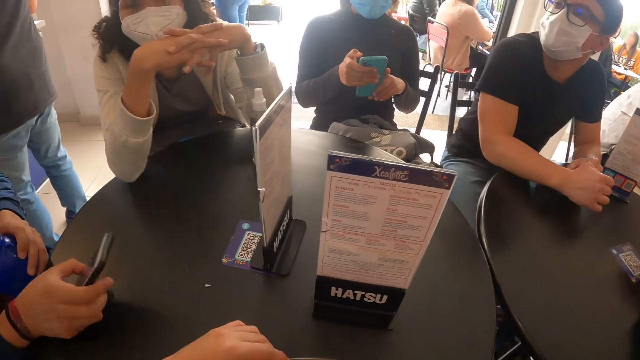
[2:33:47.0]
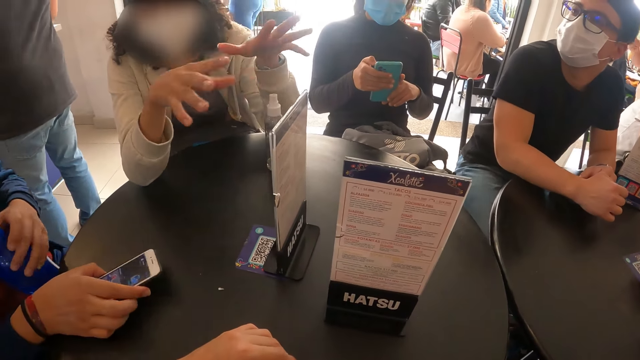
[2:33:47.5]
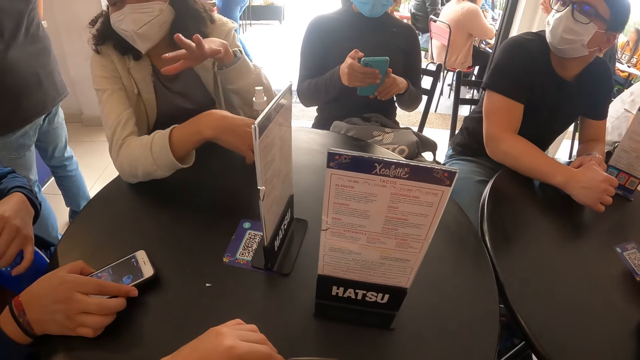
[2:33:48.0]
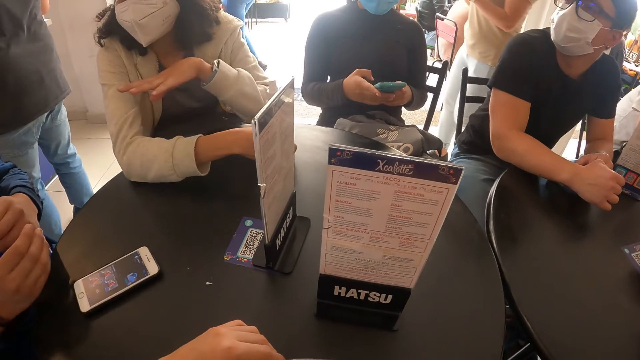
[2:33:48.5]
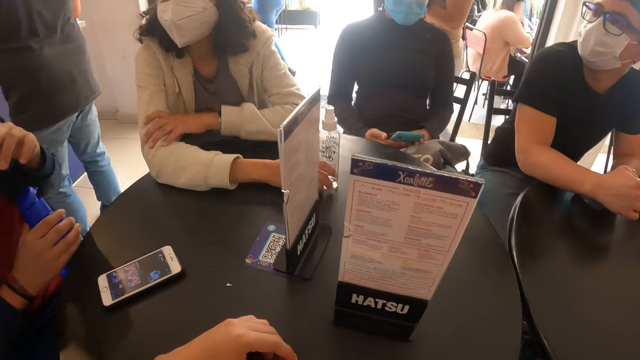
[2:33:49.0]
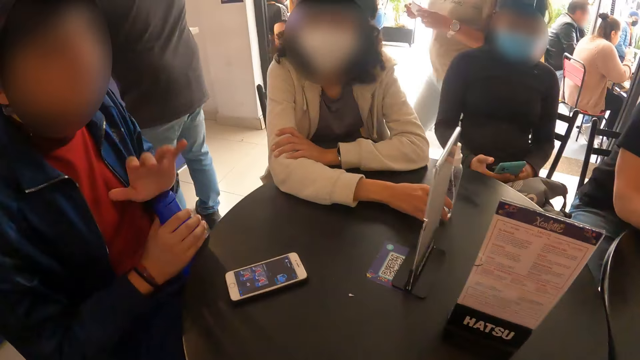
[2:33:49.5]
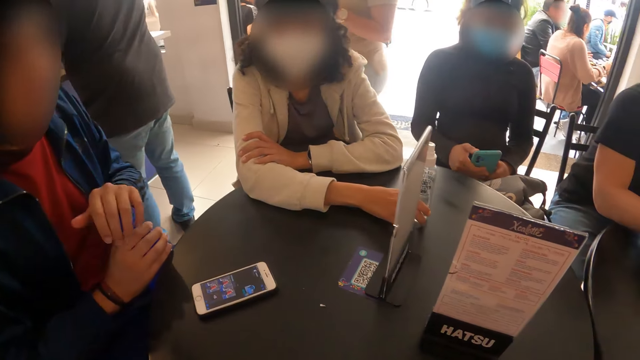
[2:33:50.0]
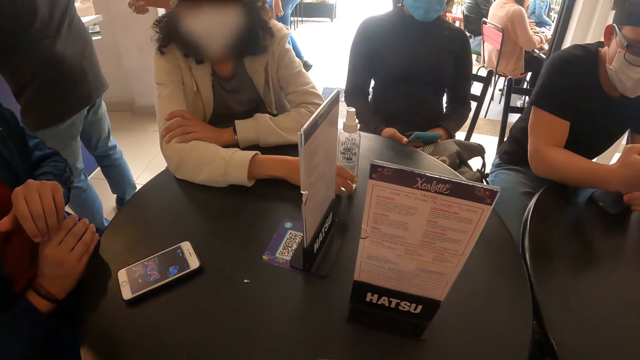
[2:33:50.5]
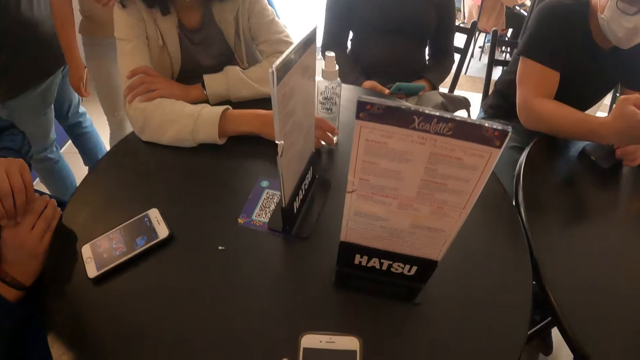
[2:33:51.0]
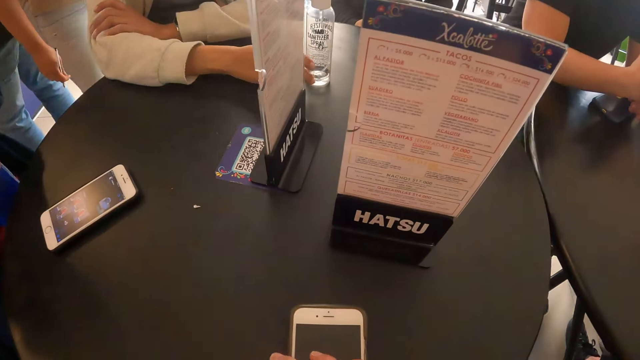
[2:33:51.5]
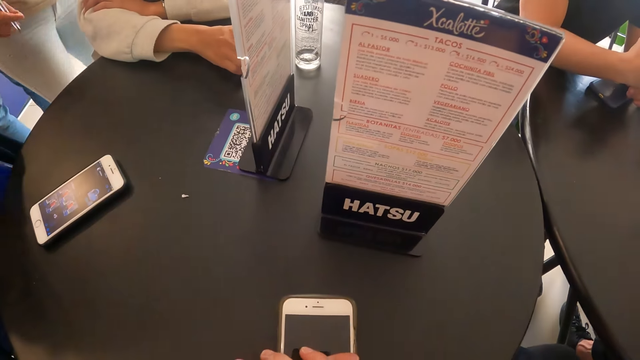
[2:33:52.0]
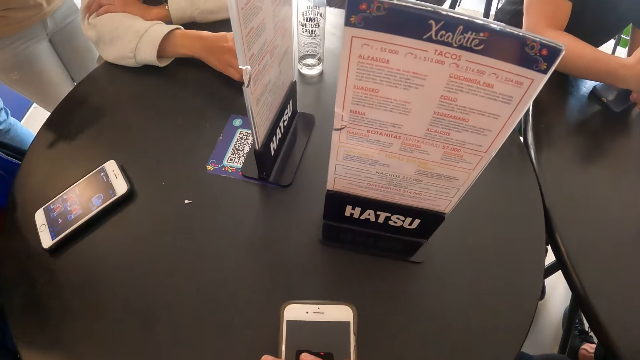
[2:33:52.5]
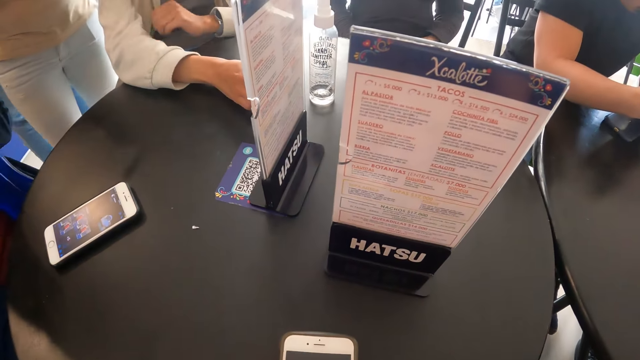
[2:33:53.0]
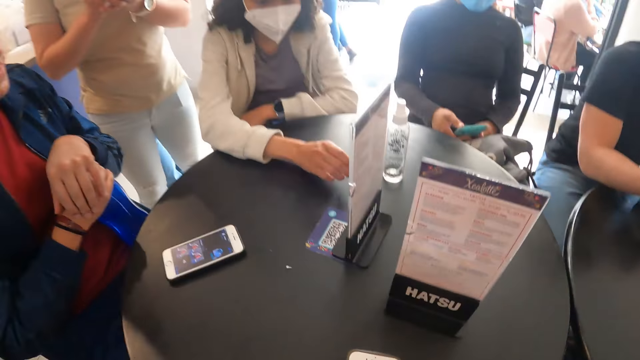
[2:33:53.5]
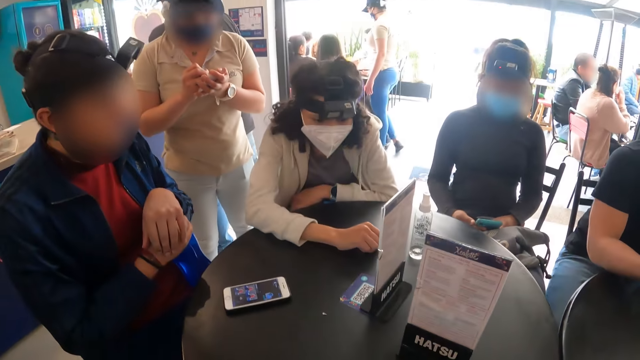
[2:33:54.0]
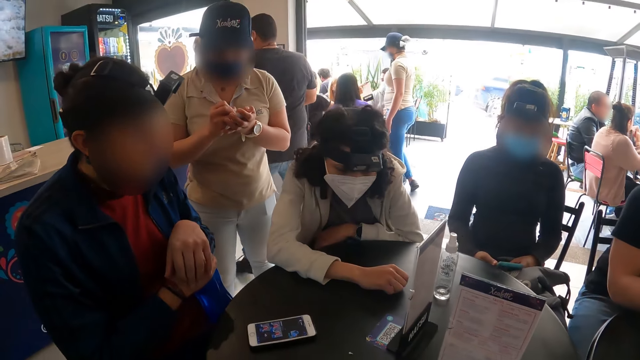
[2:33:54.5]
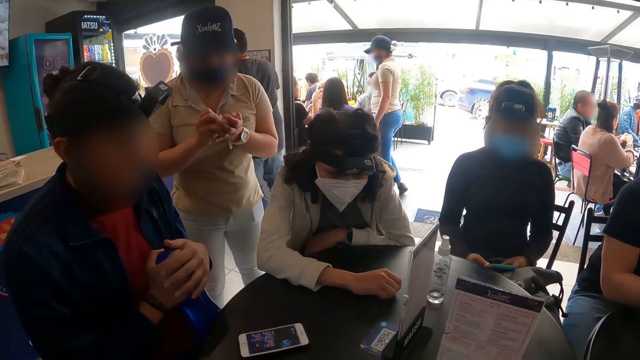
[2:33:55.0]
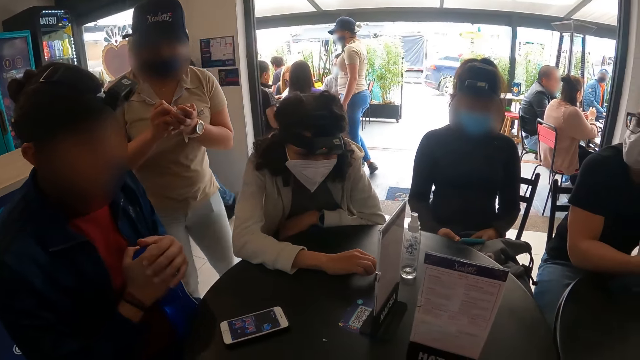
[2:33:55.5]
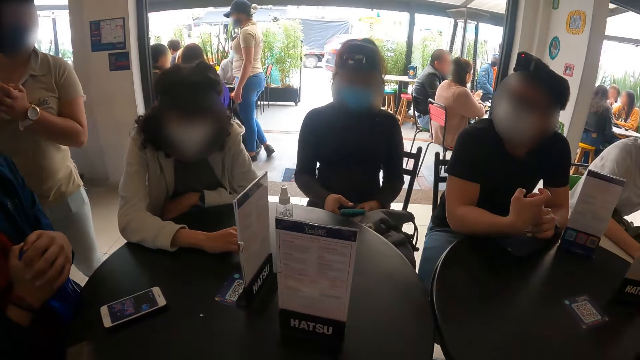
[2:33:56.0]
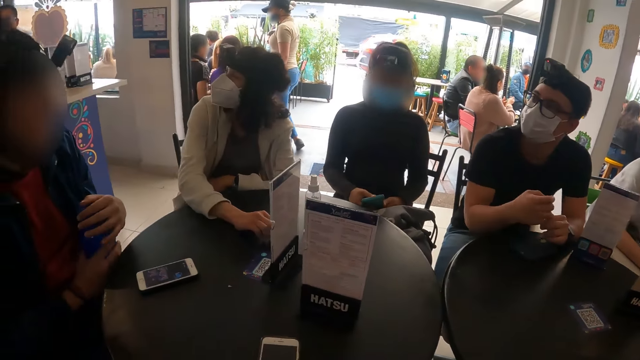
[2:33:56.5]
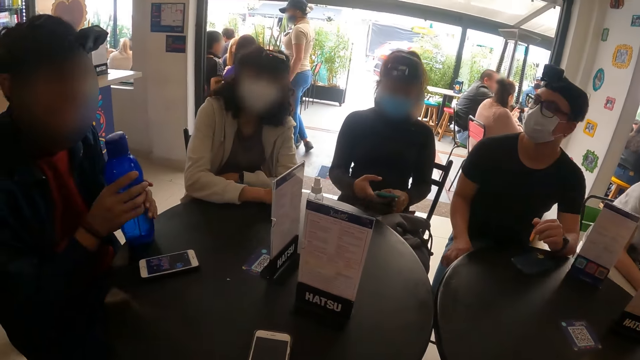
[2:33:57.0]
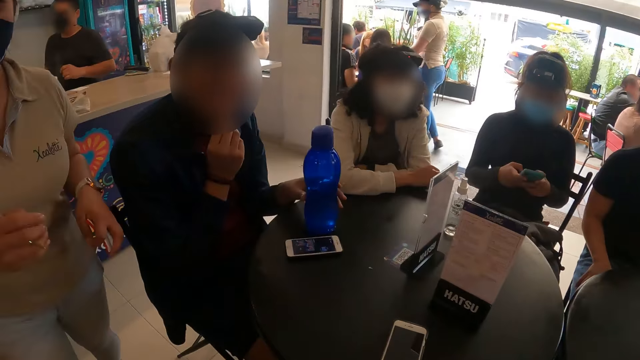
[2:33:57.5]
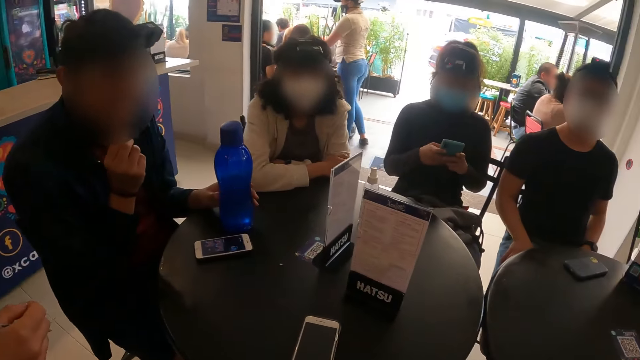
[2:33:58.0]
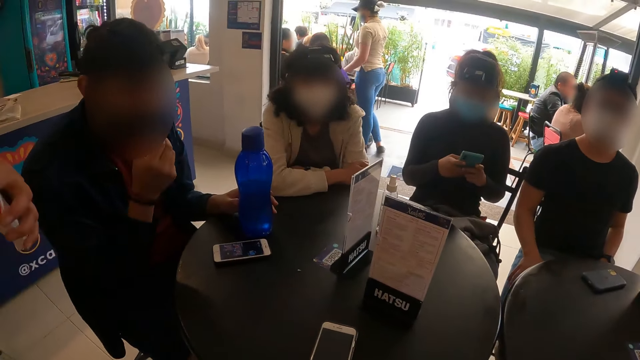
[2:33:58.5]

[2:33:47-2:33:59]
The man drops the phone in his right hand on the table. The woman converses with the camera wearer. Another woman converses with the group of people at the table with a pen and paper in her hands.

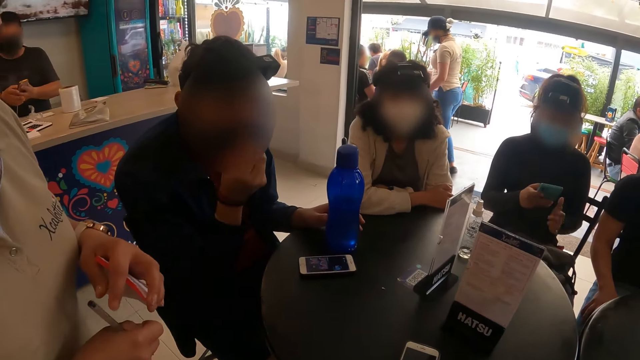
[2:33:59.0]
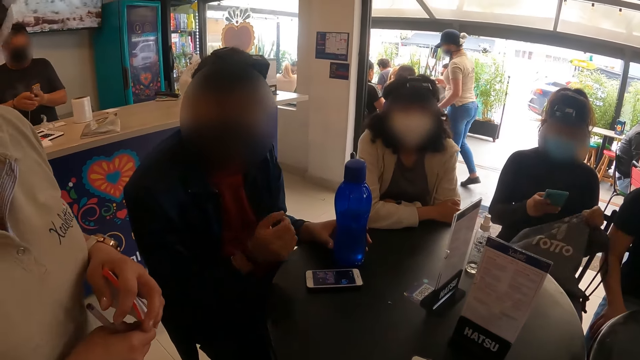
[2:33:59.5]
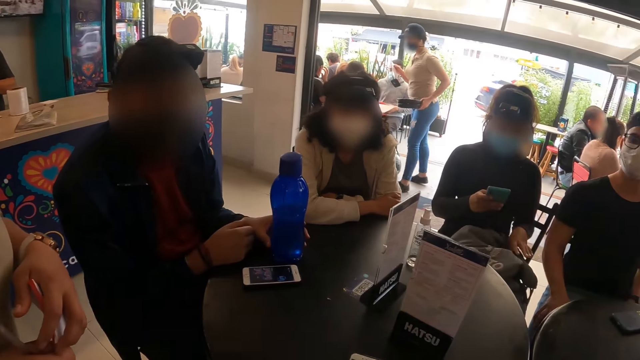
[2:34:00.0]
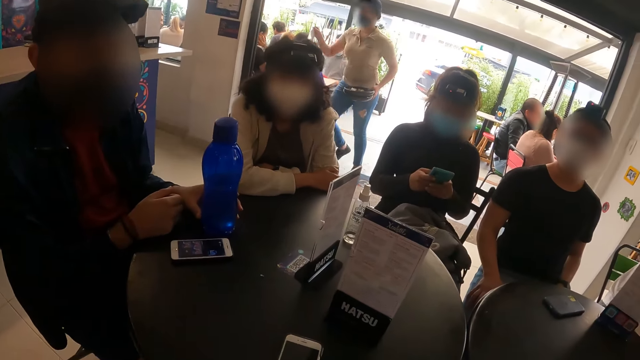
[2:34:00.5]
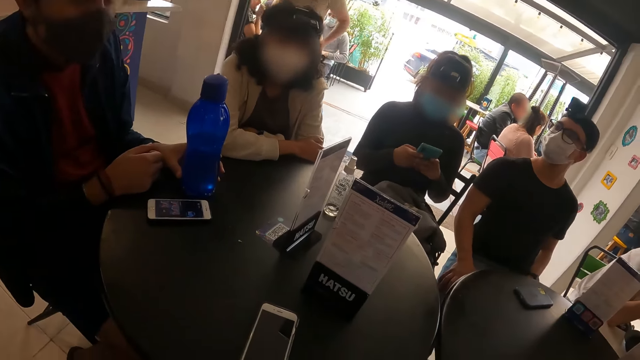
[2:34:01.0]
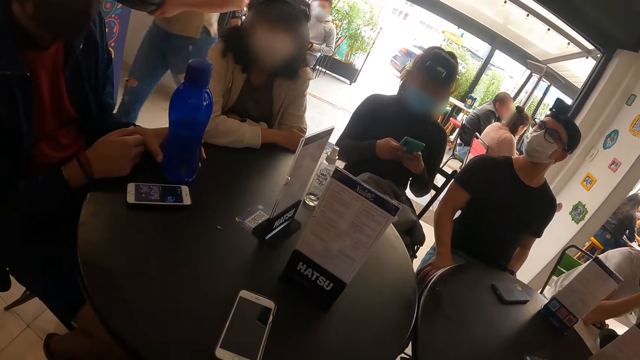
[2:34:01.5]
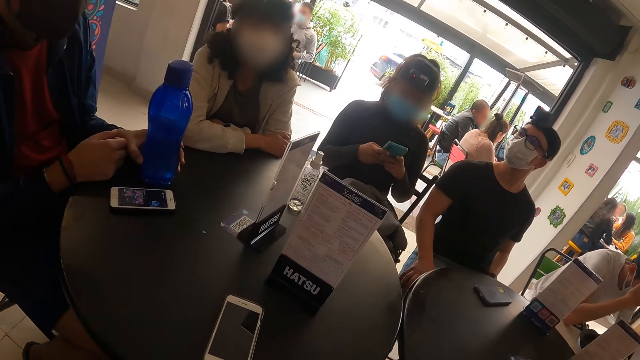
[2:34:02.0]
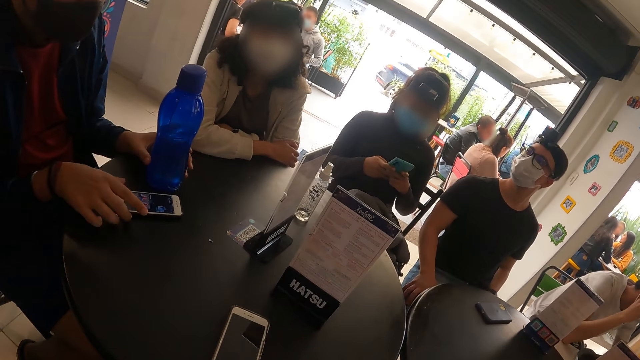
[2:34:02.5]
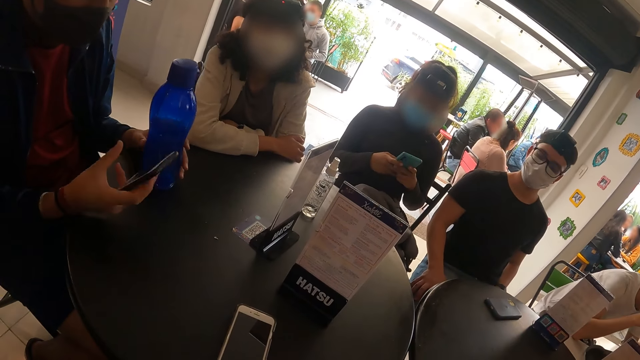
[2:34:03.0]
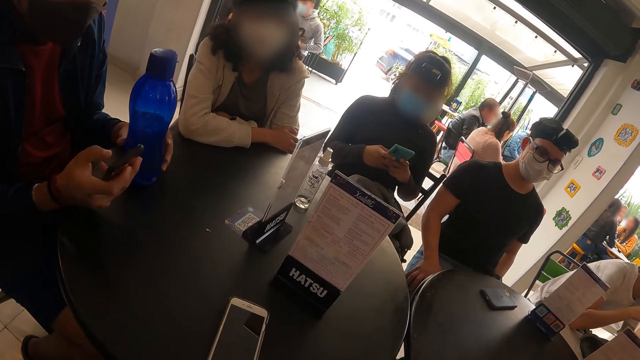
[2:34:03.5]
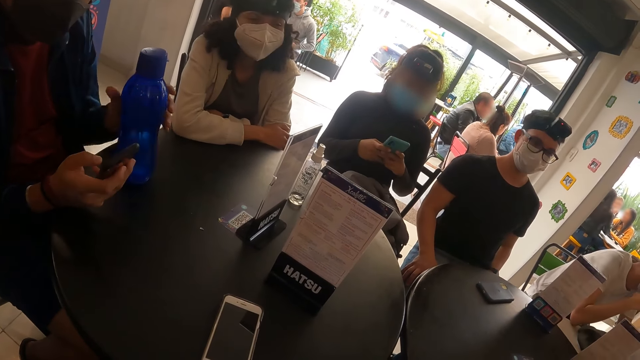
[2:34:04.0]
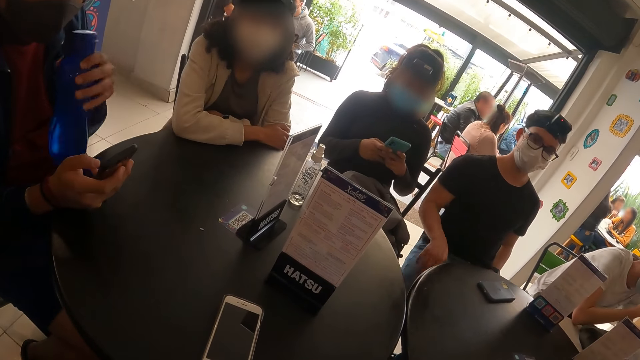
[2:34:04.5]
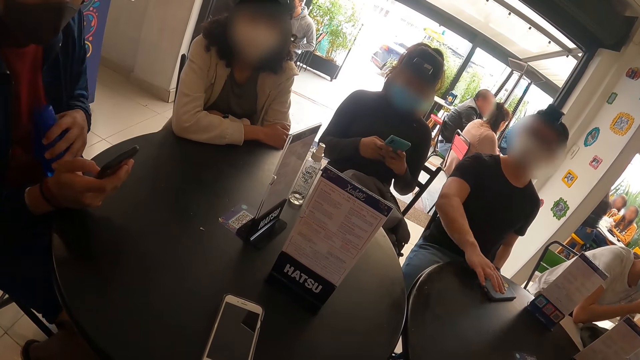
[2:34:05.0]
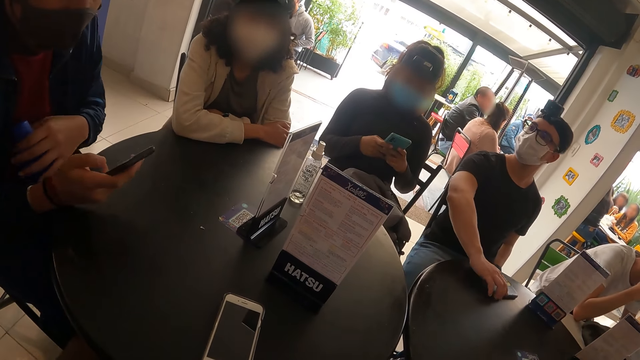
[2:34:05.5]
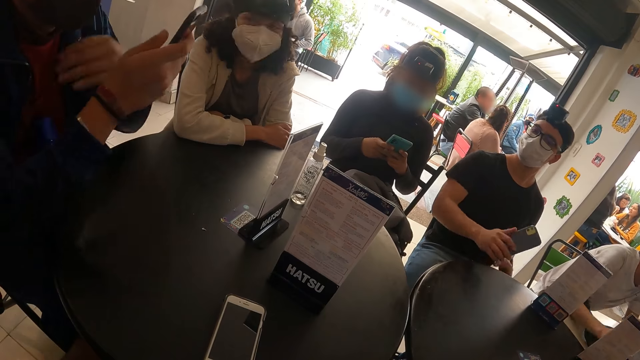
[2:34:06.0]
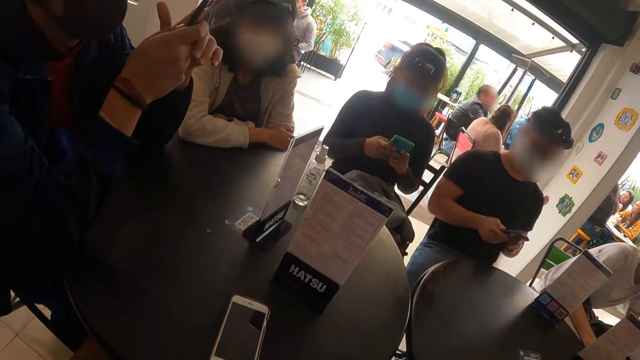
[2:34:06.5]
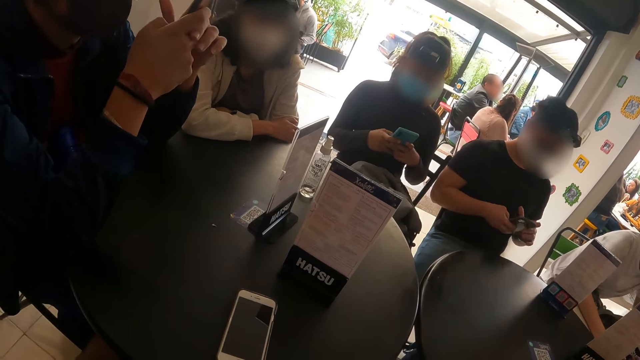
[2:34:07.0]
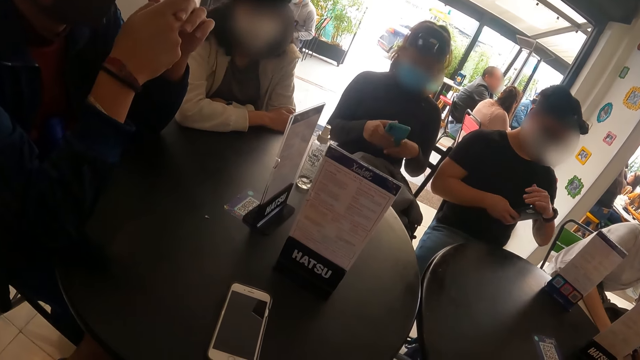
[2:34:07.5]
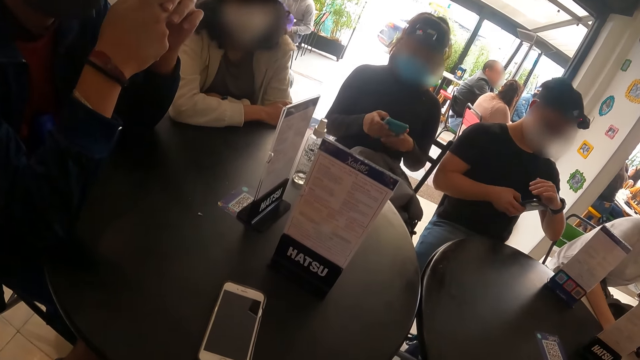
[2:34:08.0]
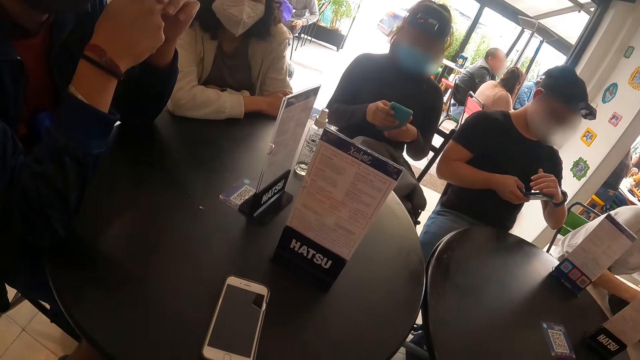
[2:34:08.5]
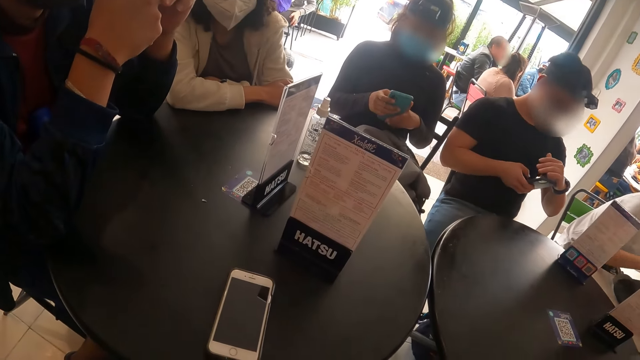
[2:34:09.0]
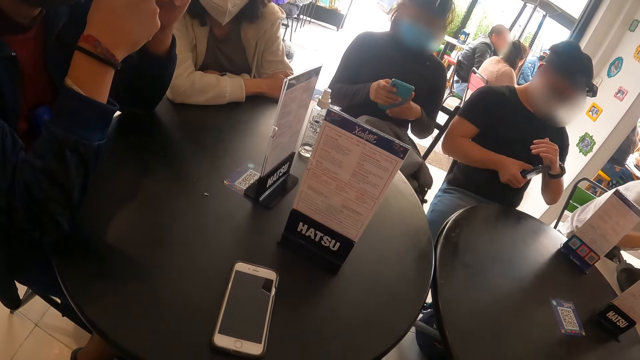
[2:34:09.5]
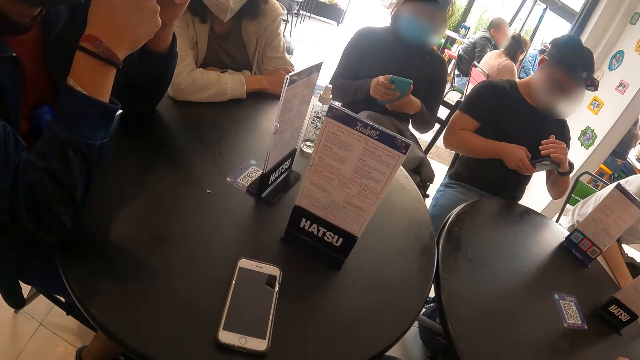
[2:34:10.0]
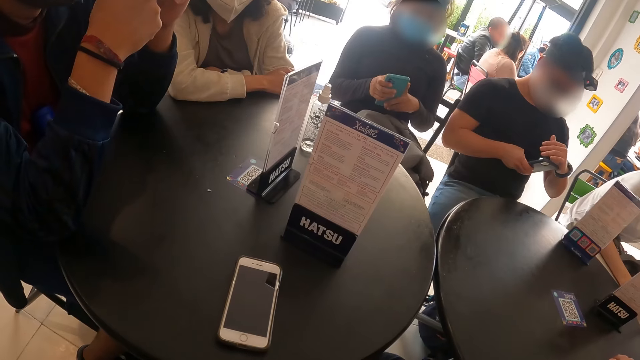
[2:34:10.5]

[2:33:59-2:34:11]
The man picks up the phone on the table with his right hand. The man presses the phone in his right hand. The man moves the water bottle on the table with his left hand to his lap. Another man picks up the phone on the table with his right hand. The other man presses the phone in his right hand.
